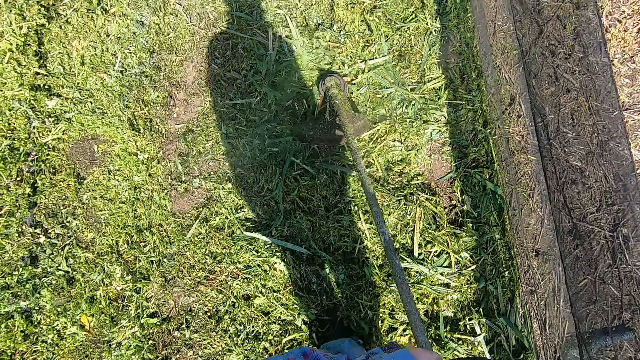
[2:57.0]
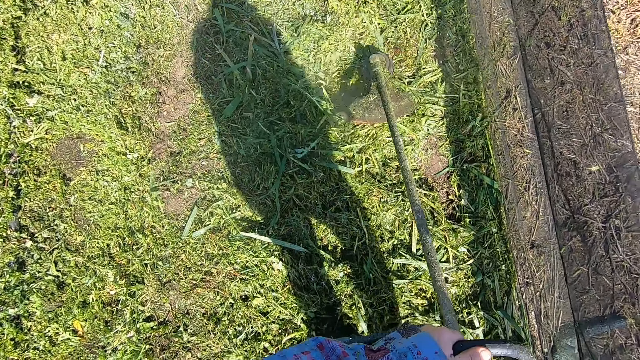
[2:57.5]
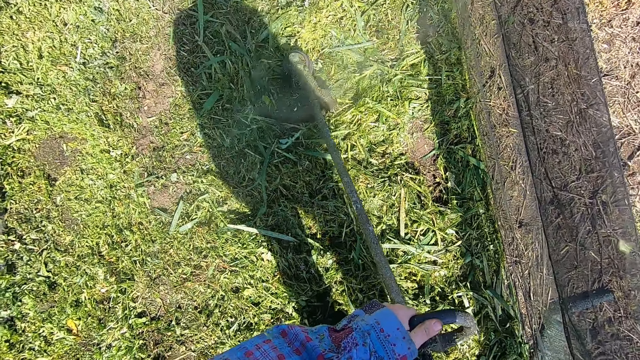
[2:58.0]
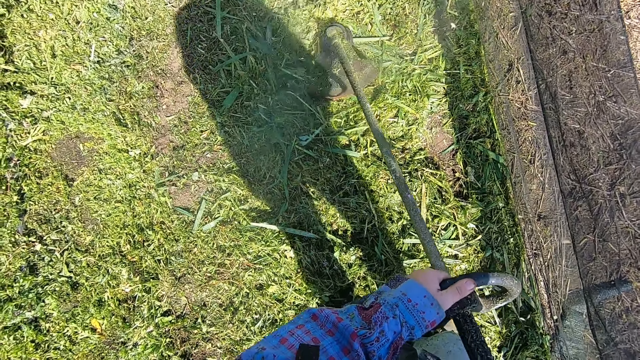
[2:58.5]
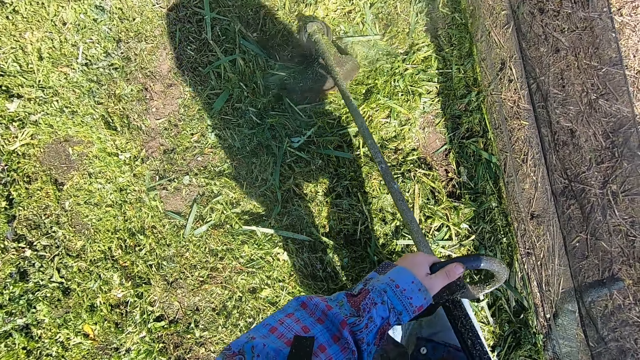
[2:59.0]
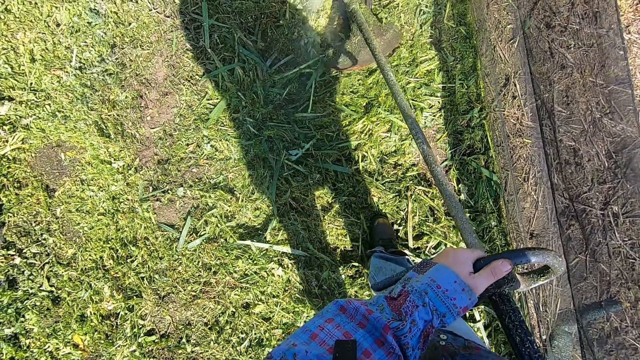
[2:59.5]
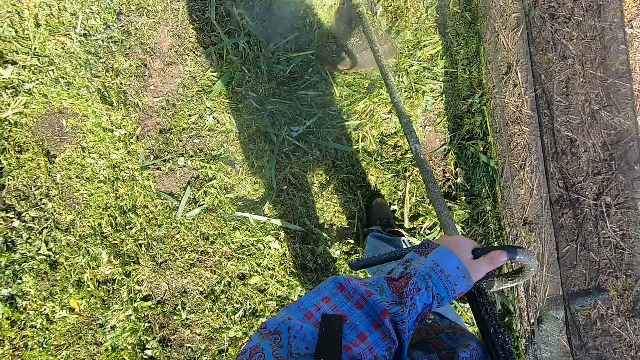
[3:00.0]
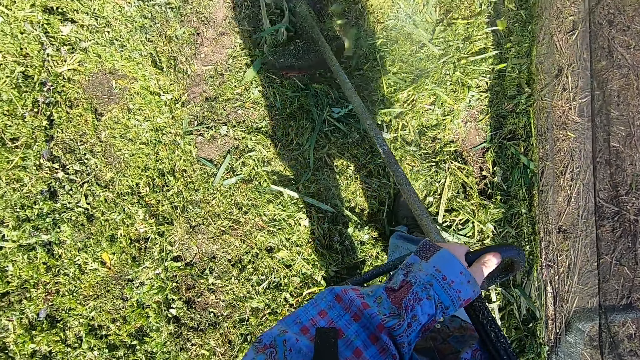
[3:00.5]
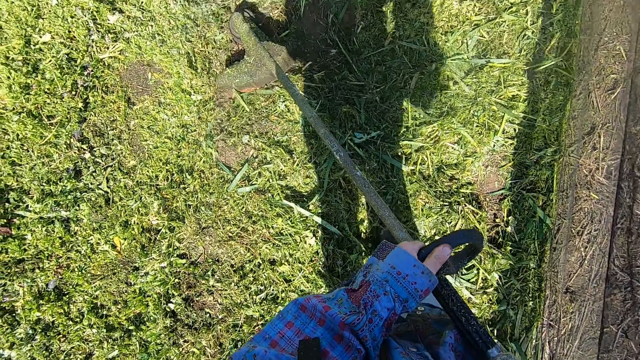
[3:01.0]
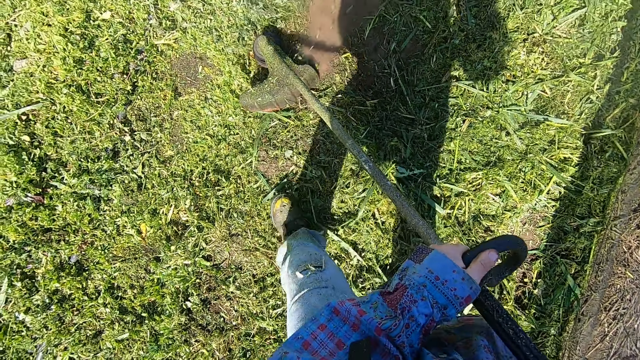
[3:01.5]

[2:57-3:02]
The camera wearer cuts grass around the lawn.

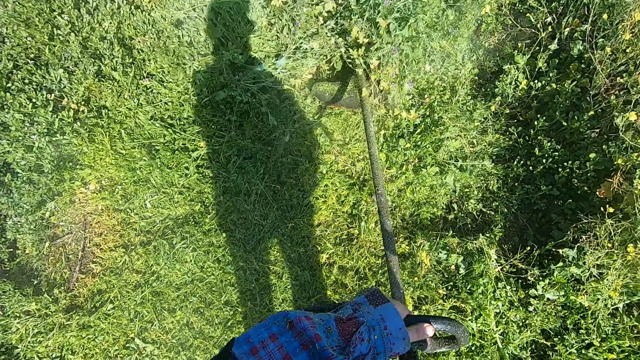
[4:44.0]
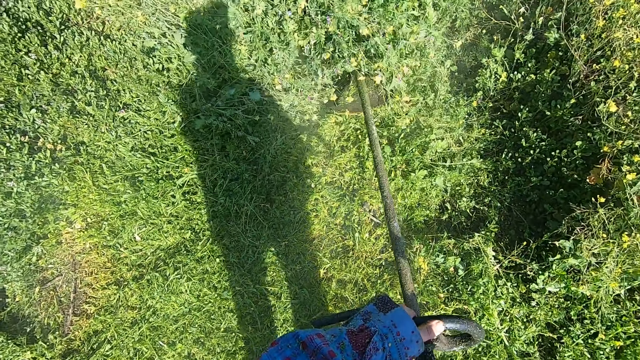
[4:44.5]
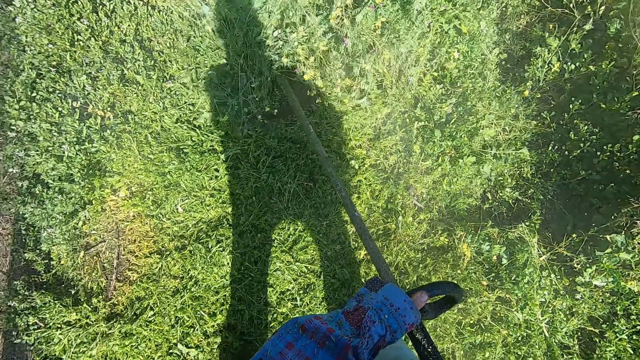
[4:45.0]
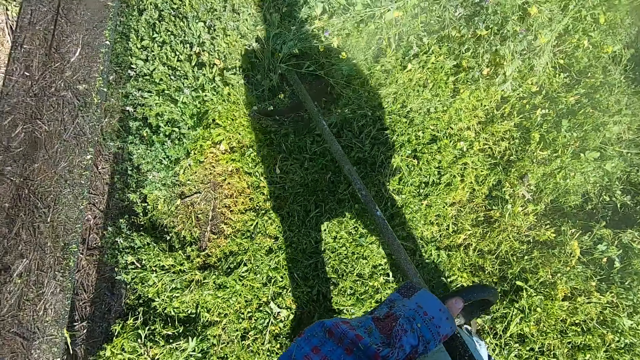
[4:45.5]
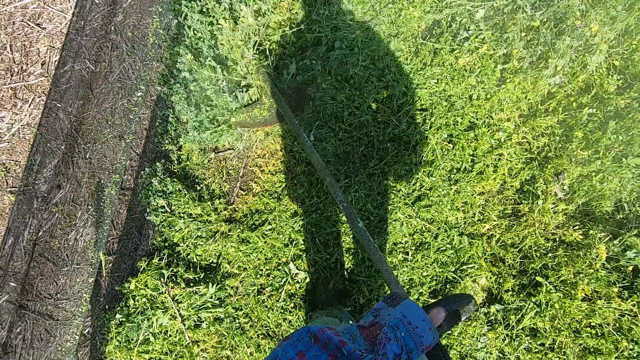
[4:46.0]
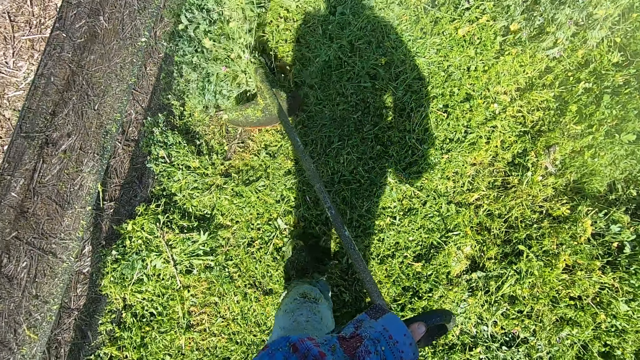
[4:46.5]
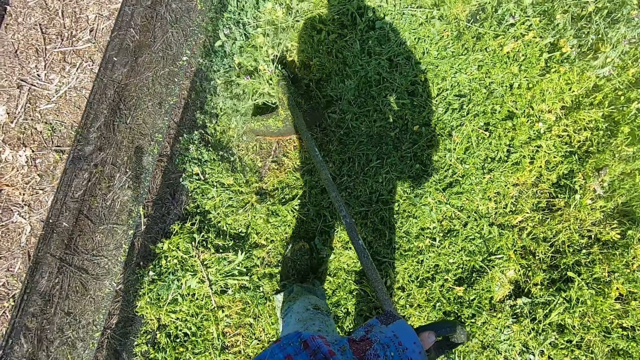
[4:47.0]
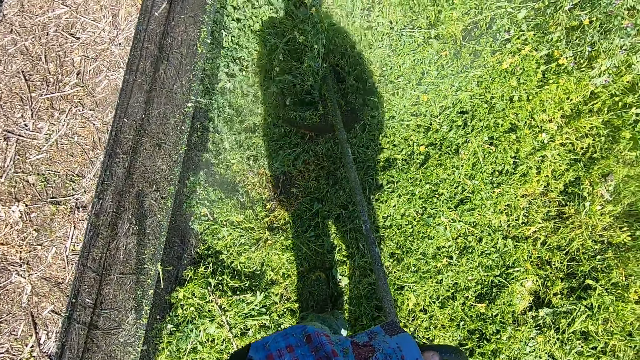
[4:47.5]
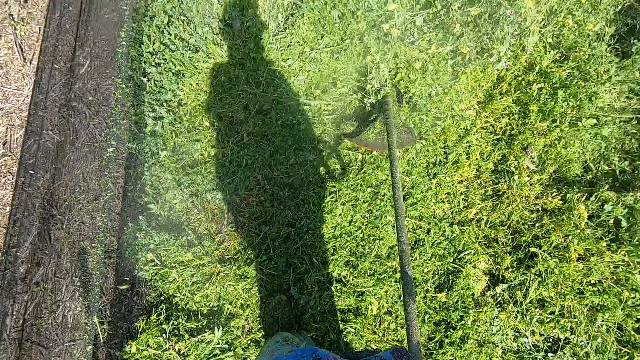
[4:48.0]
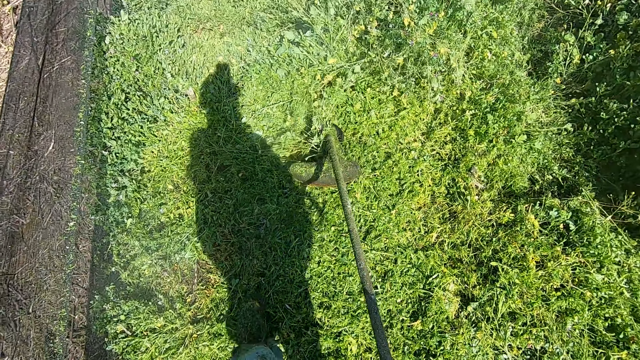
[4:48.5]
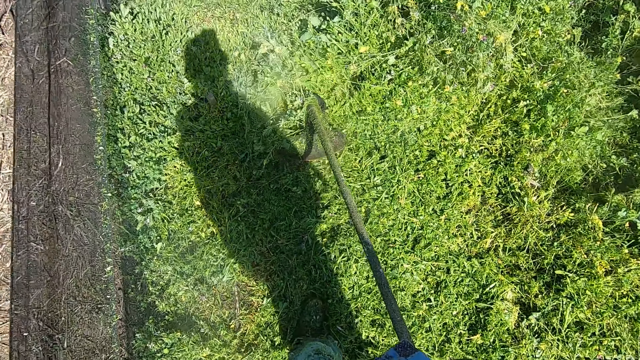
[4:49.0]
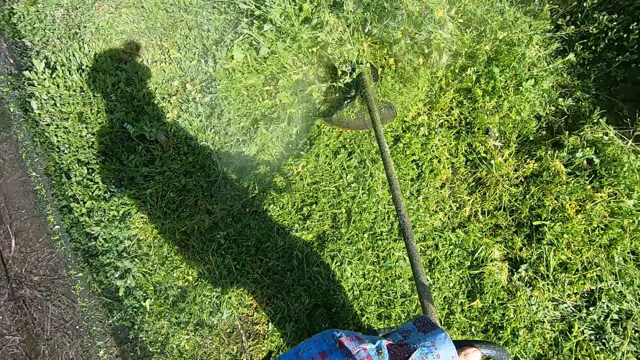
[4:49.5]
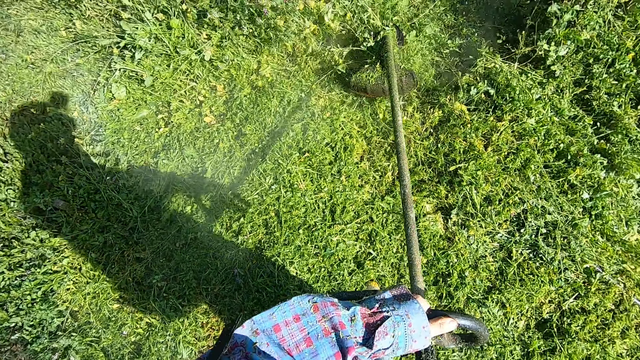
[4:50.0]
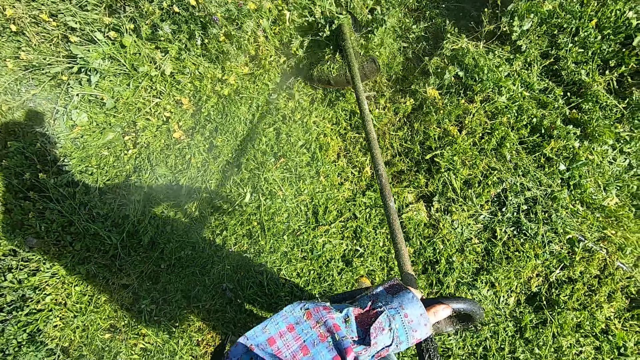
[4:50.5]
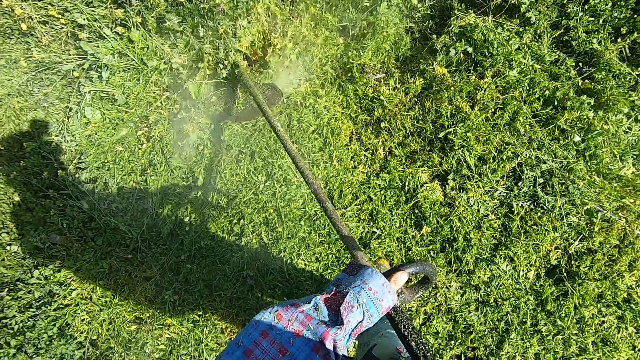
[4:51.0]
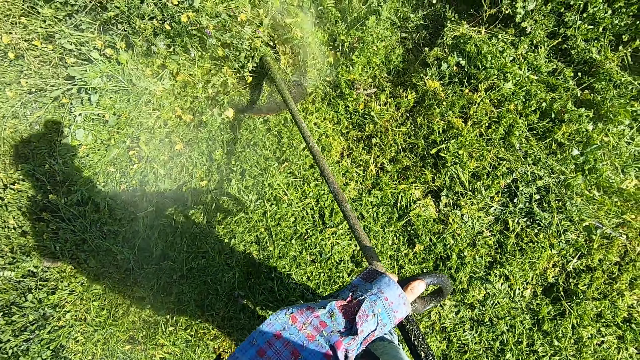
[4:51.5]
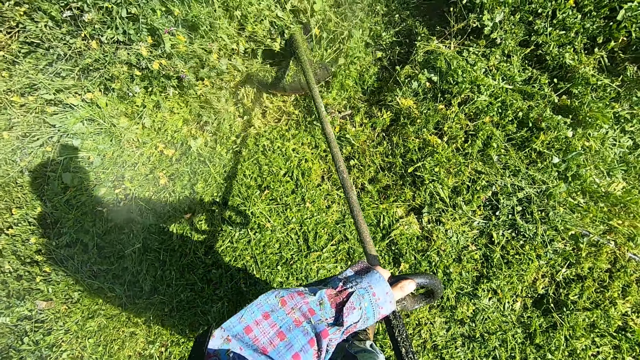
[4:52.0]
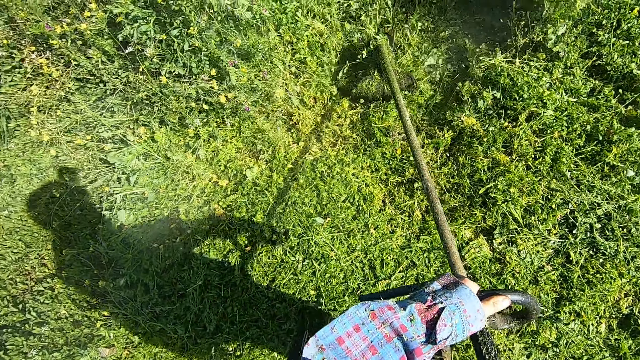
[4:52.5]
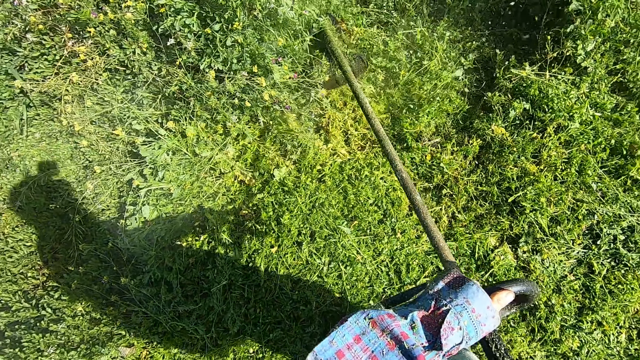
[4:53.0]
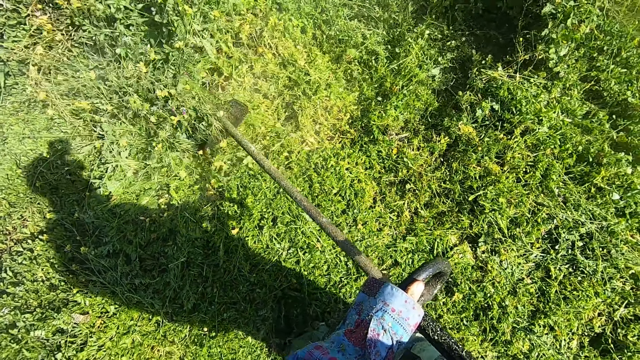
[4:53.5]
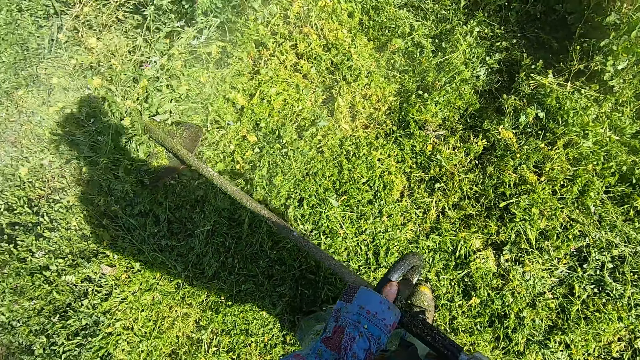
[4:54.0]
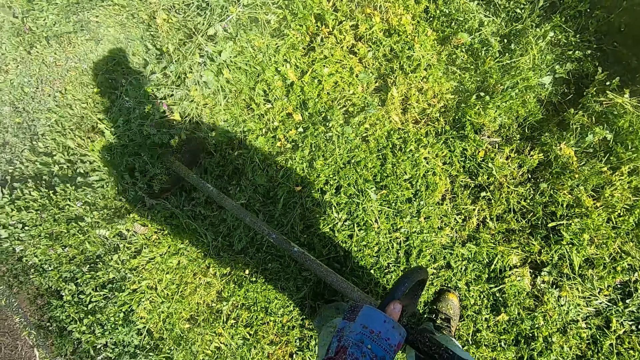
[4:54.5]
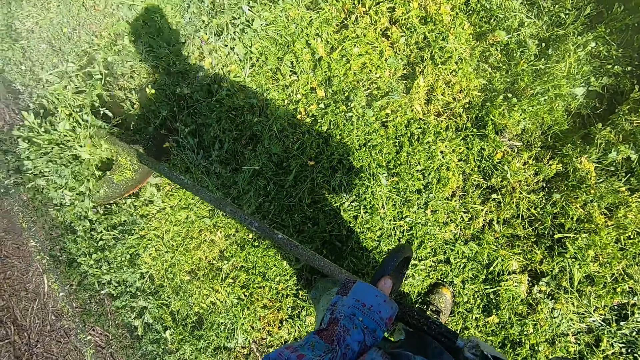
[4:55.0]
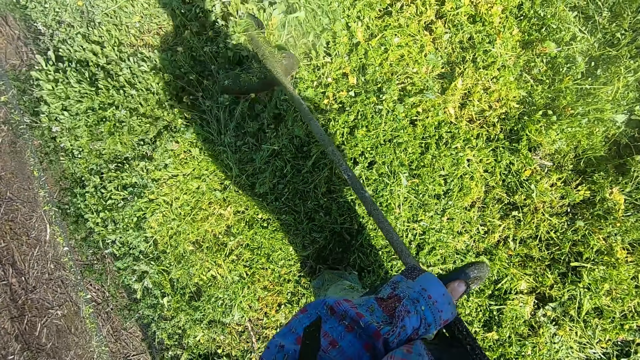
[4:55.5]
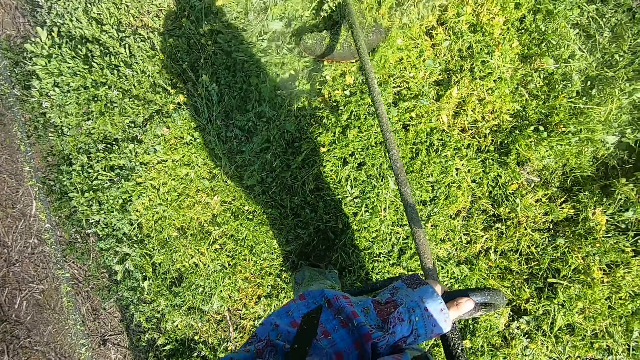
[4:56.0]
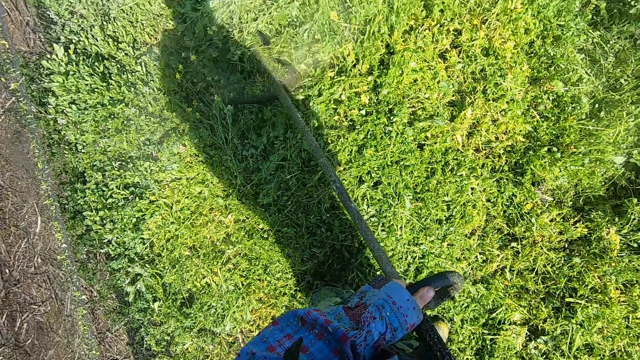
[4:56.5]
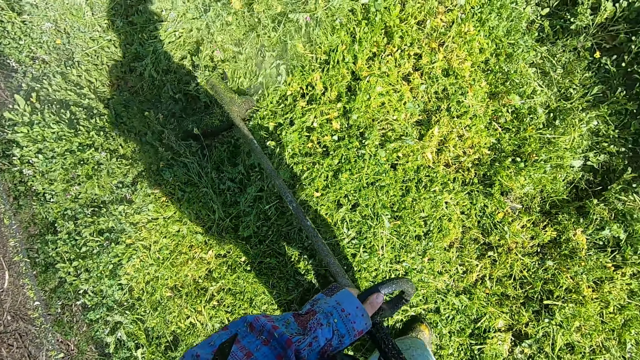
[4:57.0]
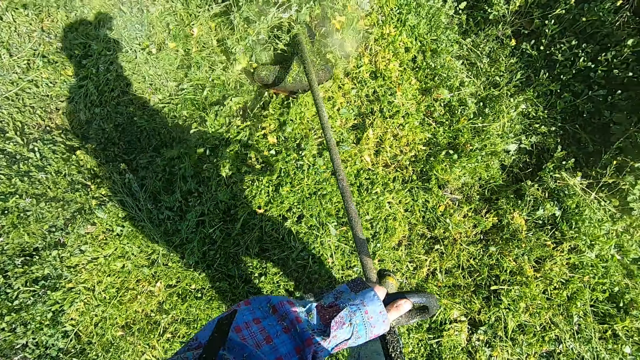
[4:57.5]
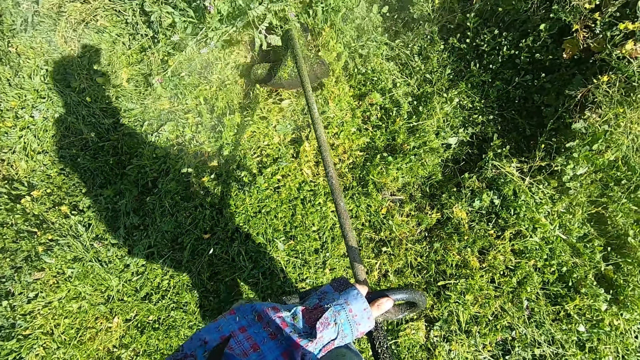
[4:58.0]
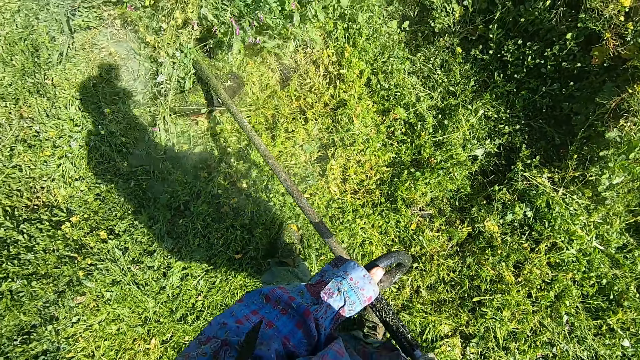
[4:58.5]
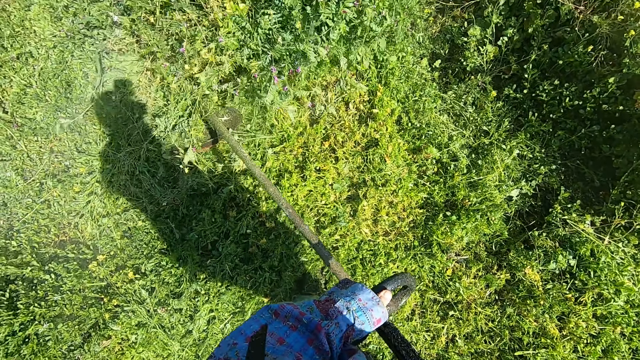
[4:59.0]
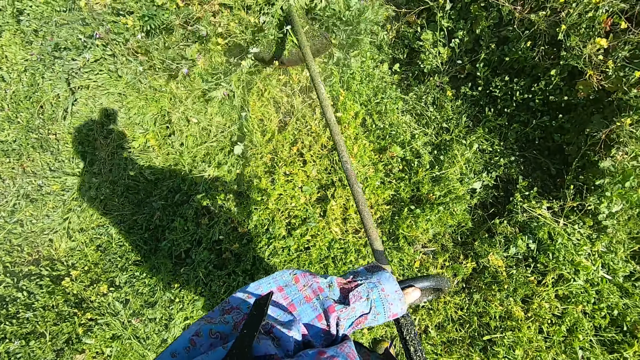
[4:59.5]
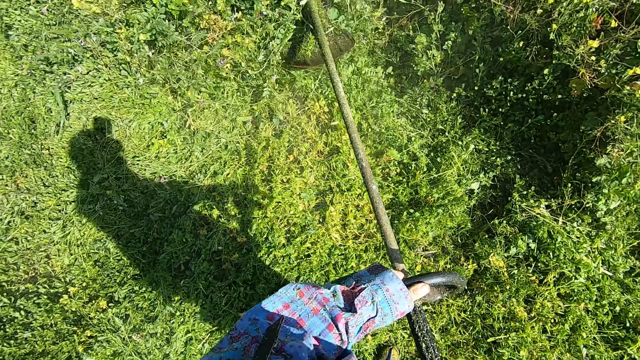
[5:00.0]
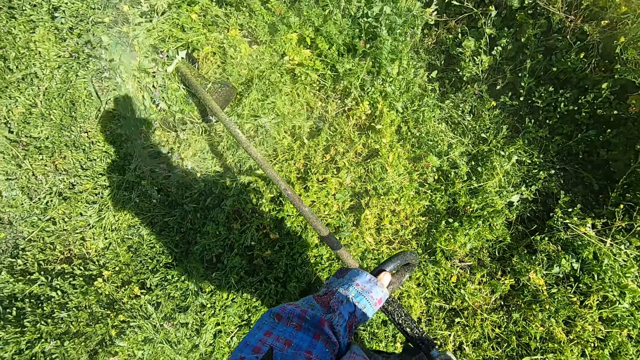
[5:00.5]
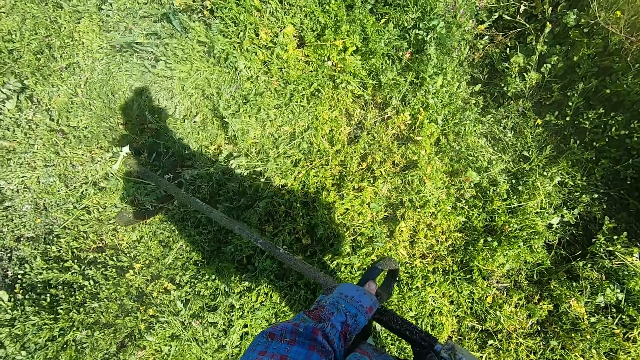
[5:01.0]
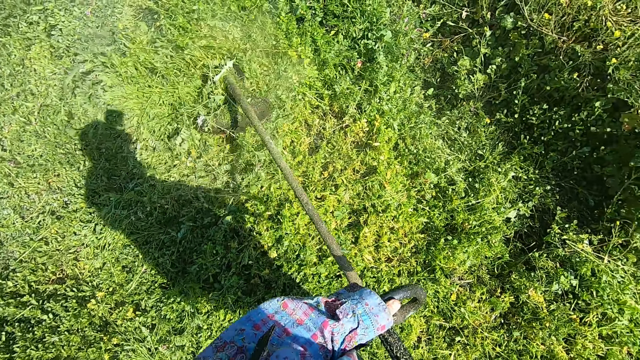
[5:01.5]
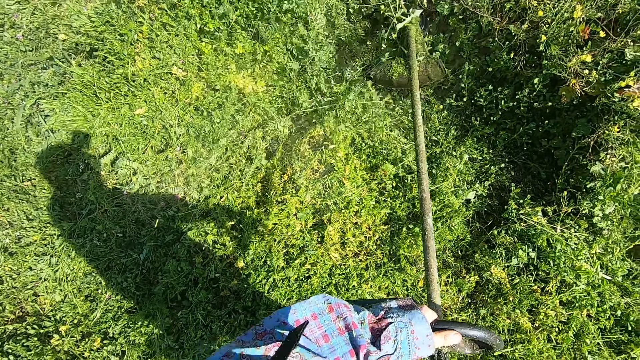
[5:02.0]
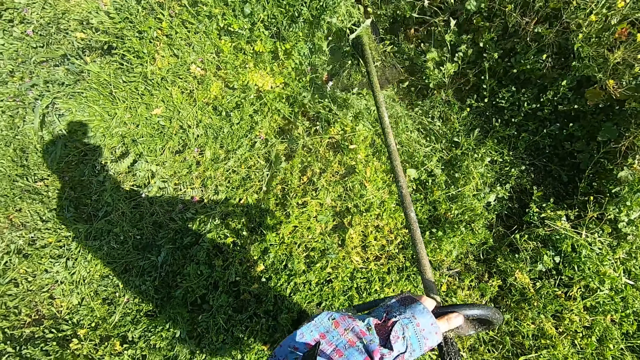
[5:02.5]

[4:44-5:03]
The camera wearer moves slightly to the left. They turn to the right. They walk slightly forward.
